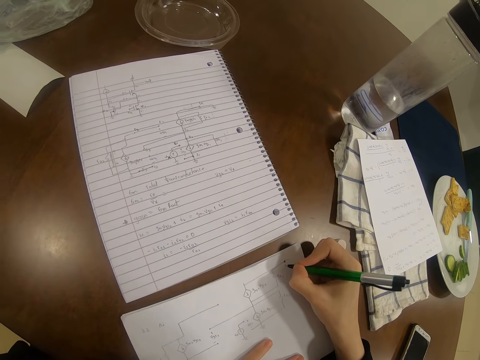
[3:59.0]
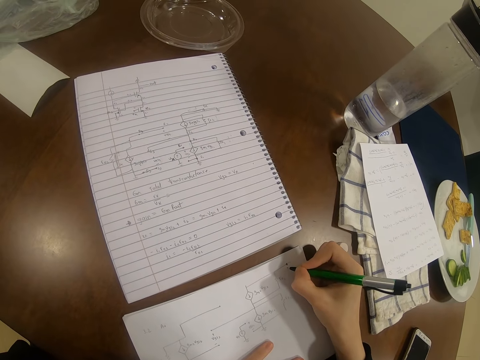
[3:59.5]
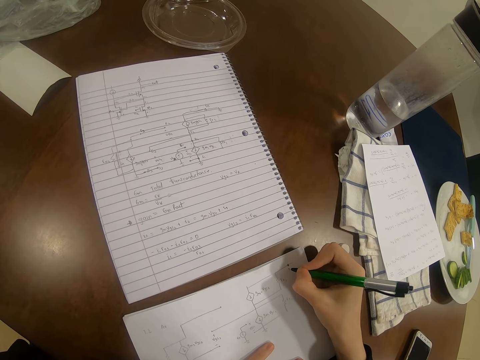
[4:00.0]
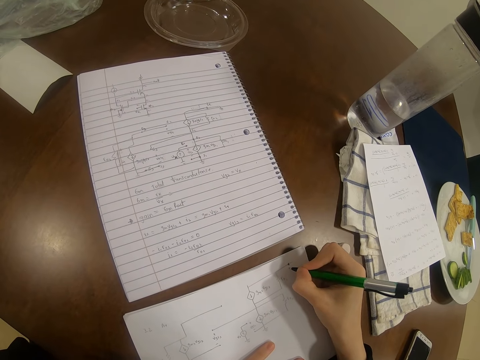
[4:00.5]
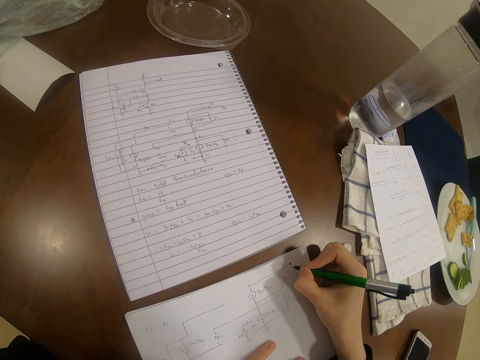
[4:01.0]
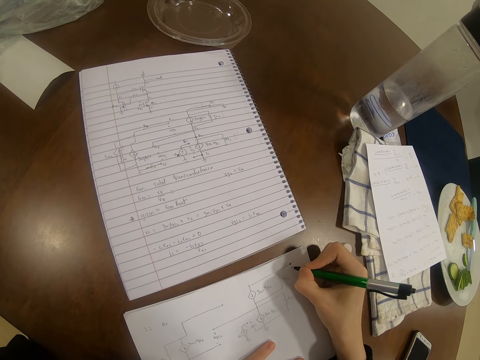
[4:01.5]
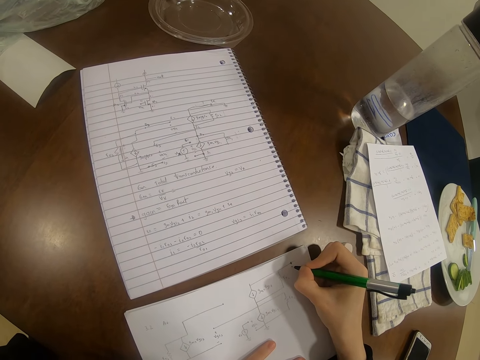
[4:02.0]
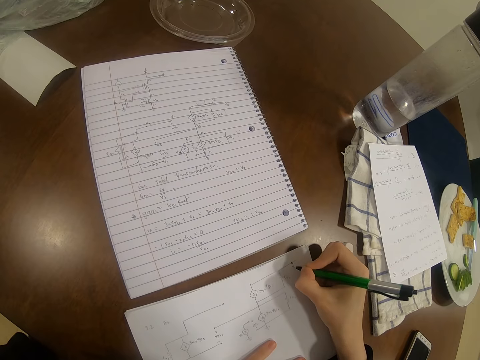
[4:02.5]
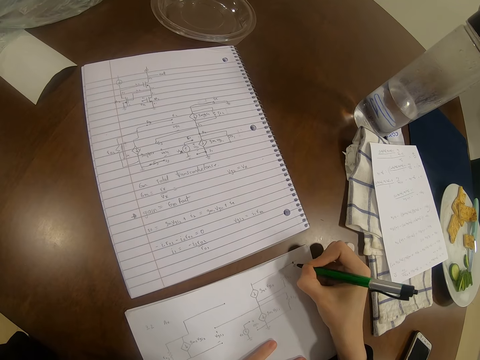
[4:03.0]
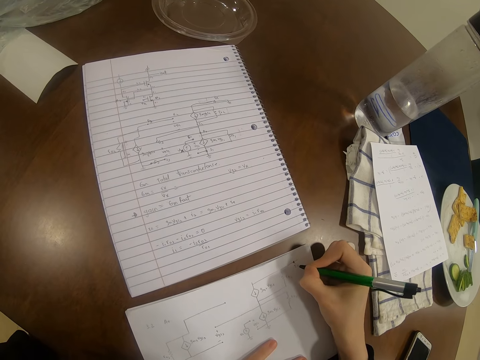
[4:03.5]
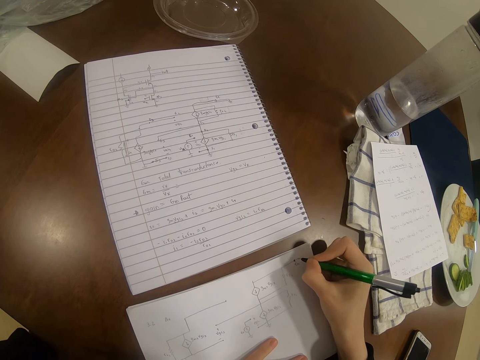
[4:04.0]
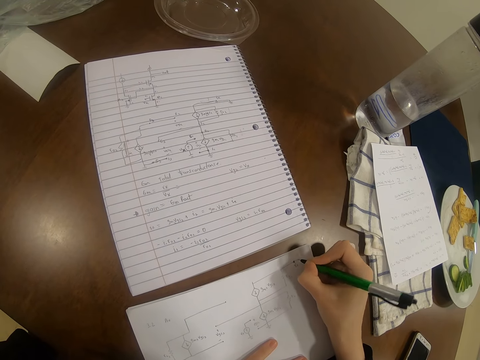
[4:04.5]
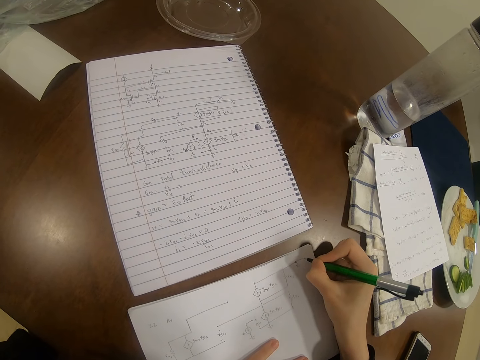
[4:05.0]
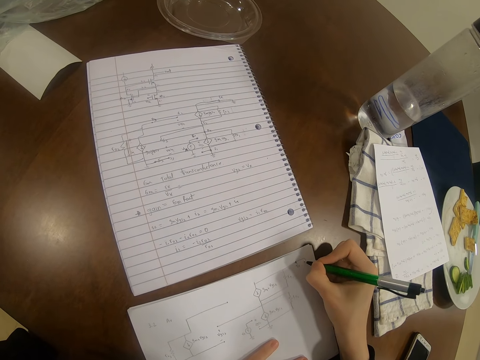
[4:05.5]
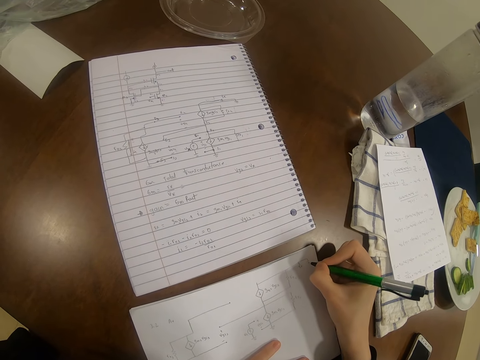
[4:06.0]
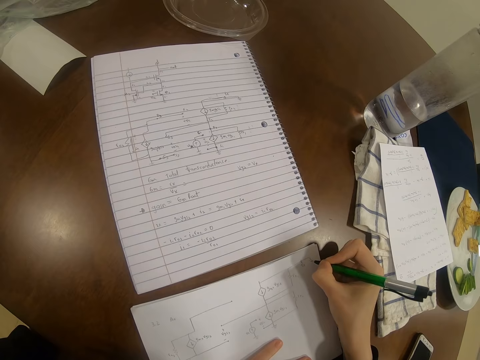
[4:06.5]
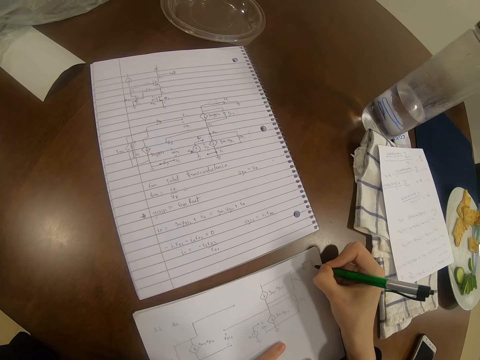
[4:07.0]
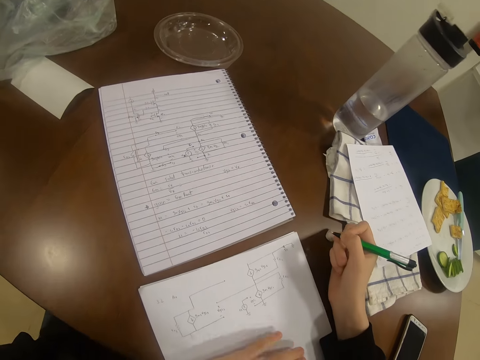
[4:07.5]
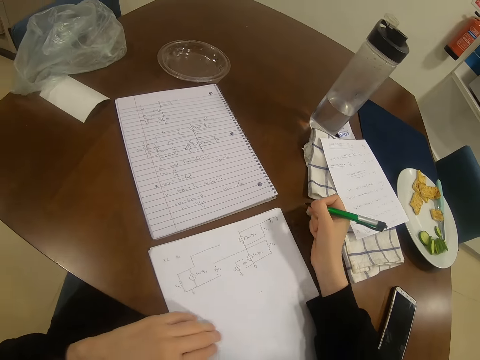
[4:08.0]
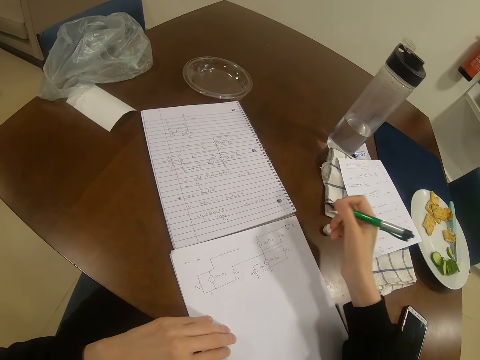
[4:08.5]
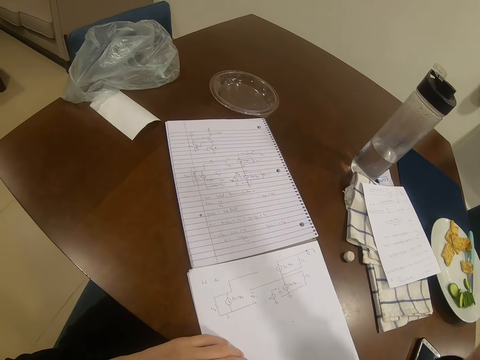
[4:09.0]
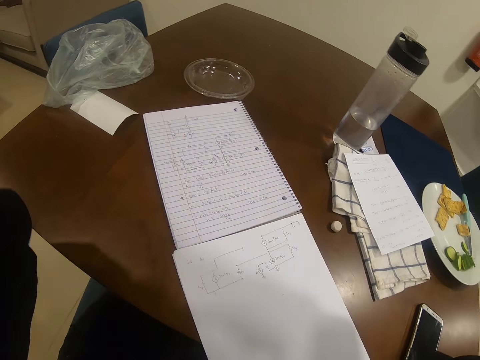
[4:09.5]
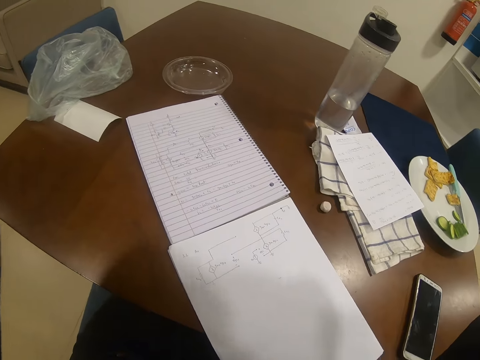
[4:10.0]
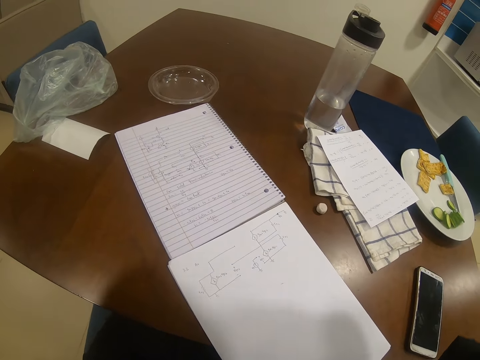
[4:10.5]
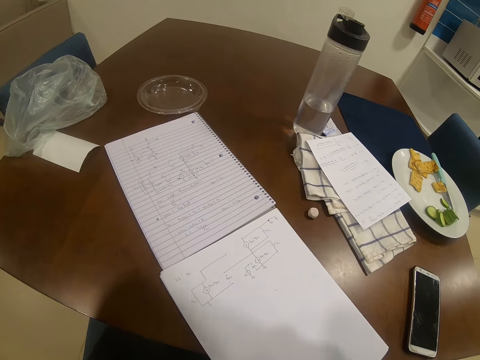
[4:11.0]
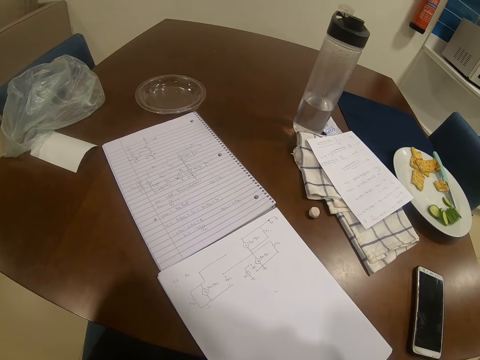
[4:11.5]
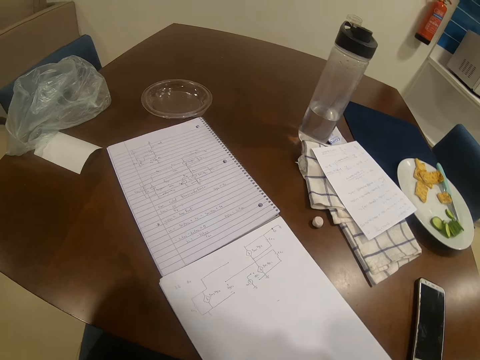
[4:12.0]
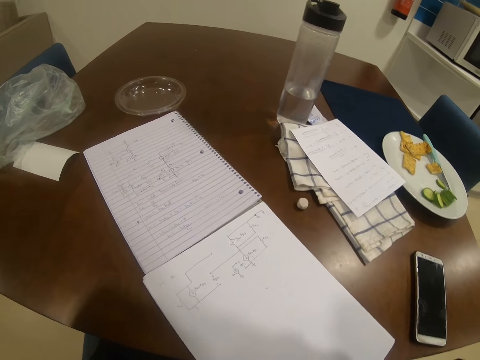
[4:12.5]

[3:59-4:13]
The camera wearer stares at the paper. They move the paper.

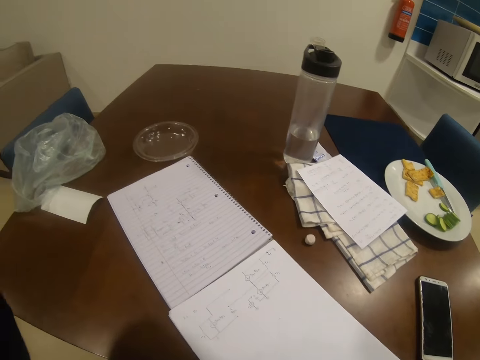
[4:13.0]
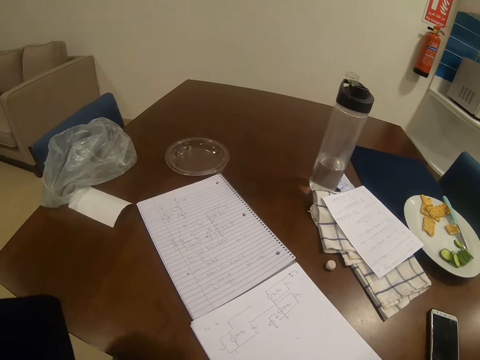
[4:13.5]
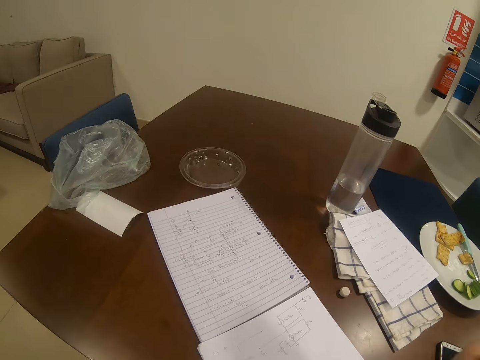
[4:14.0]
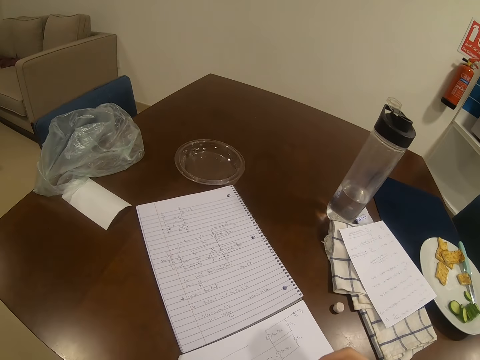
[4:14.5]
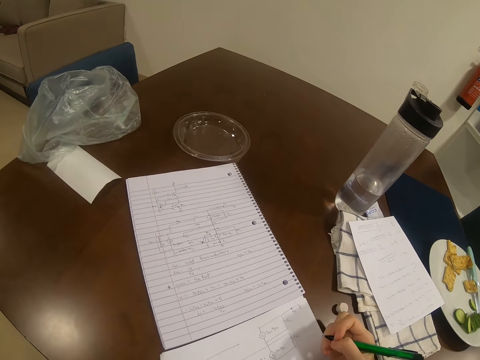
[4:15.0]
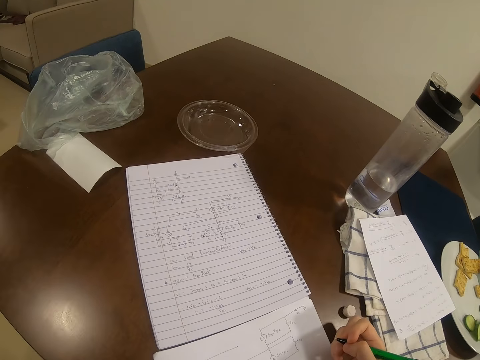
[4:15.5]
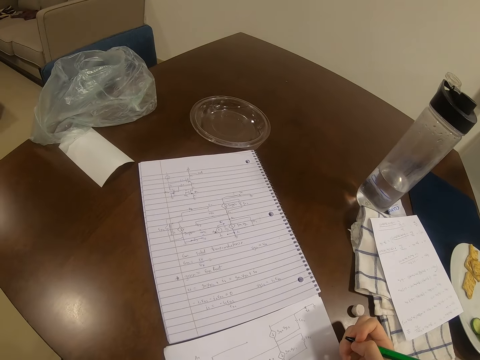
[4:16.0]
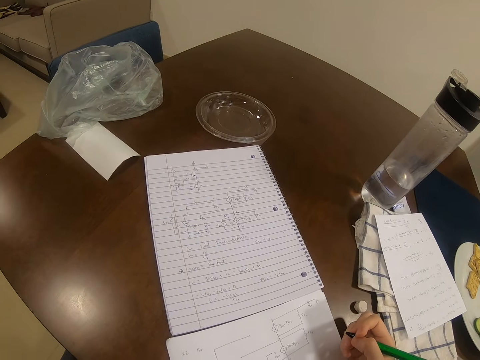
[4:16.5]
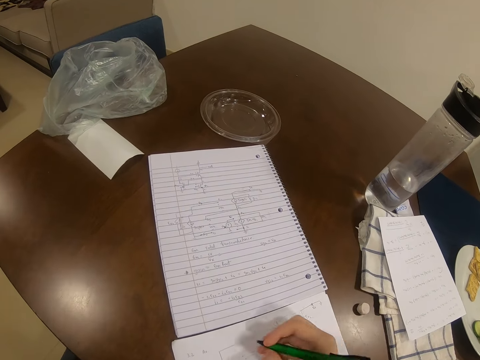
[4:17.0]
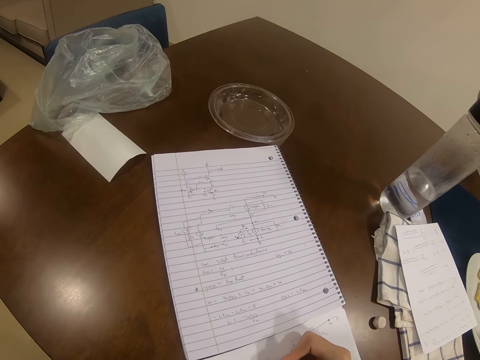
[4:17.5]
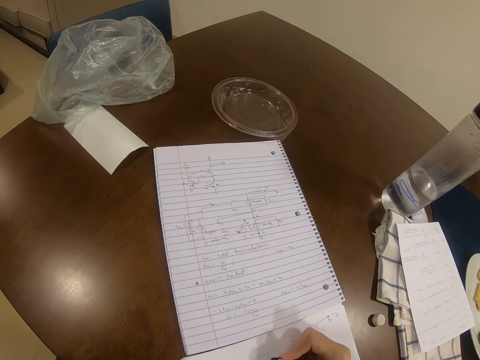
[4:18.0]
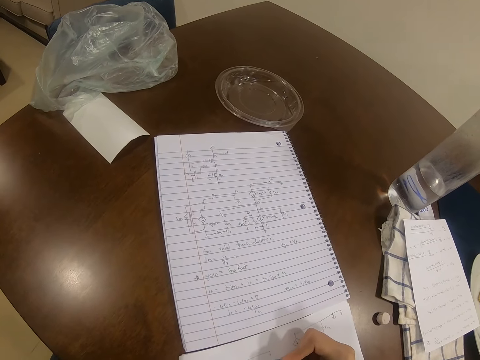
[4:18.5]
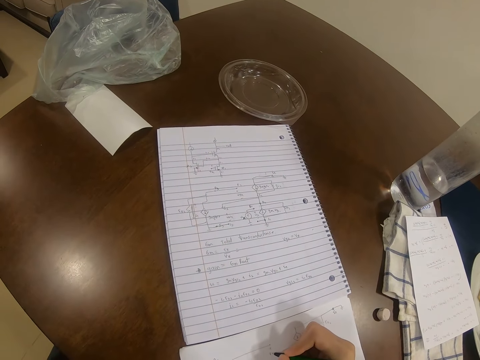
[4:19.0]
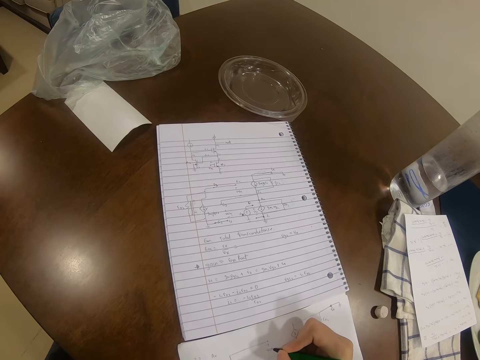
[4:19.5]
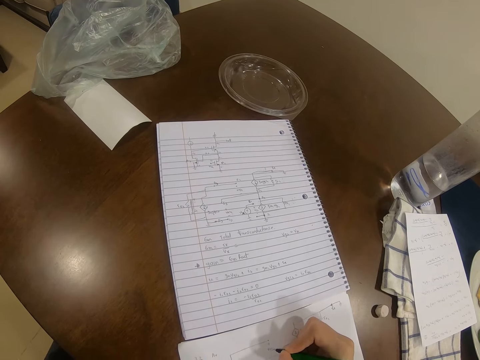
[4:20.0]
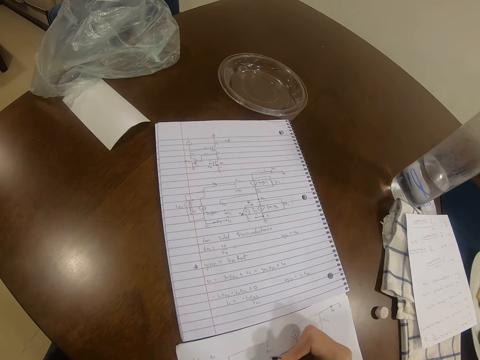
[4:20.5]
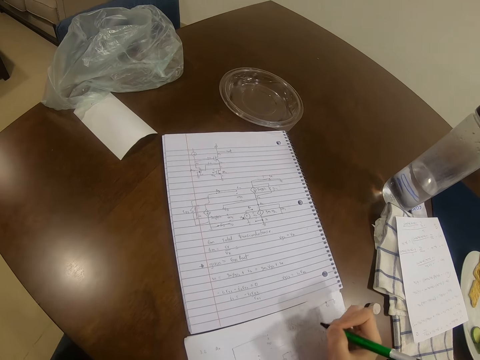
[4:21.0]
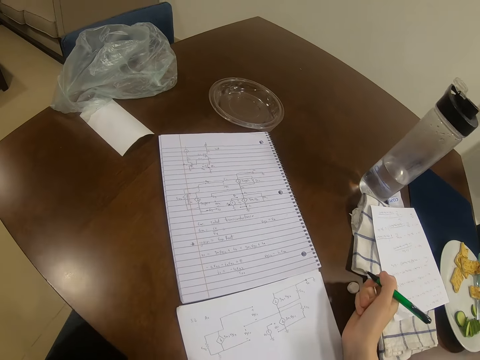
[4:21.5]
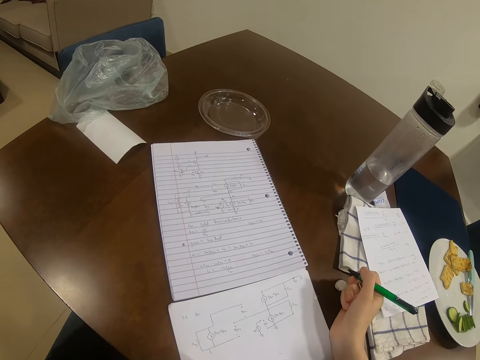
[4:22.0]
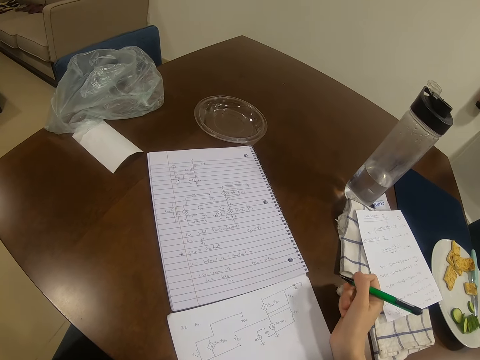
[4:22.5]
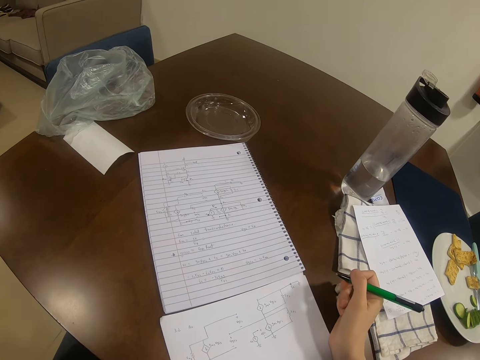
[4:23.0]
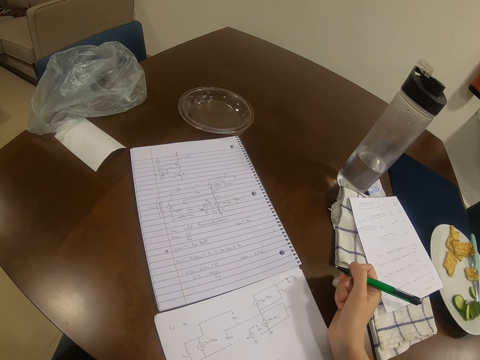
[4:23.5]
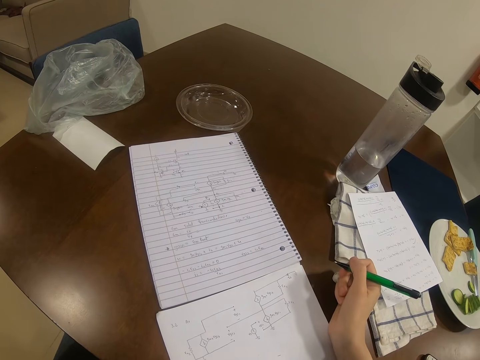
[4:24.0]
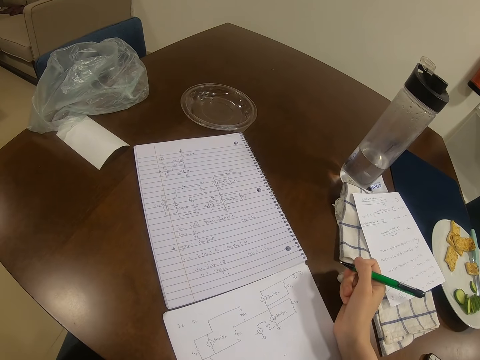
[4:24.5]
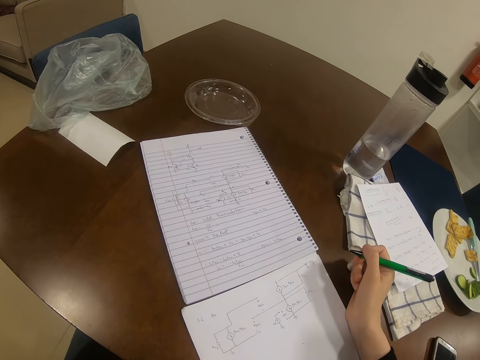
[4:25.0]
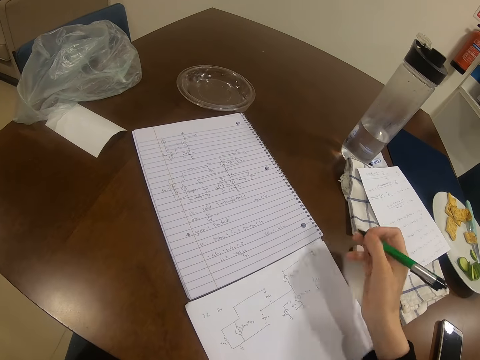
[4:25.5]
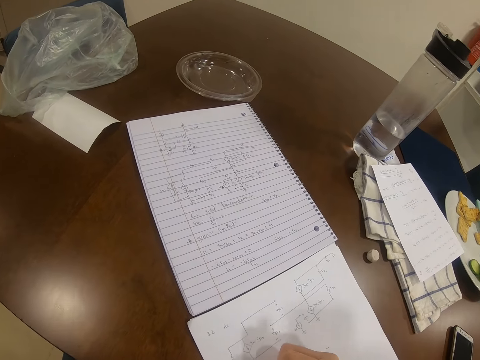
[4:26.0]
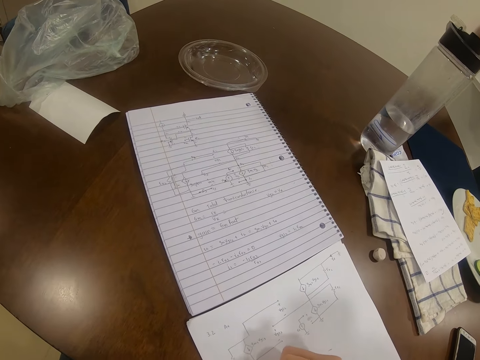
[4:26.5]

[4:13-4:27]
The camera wearer places a hand on the paper. They stare at the paper. They write on the paper with a pen. They stare at the paper. They write on the paper with the pen.
